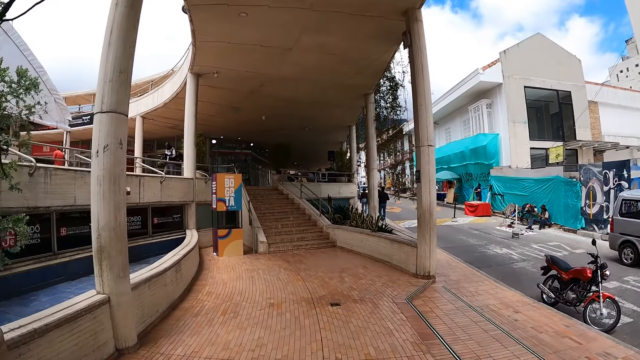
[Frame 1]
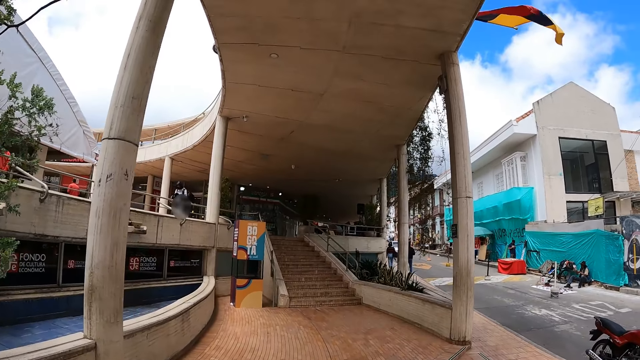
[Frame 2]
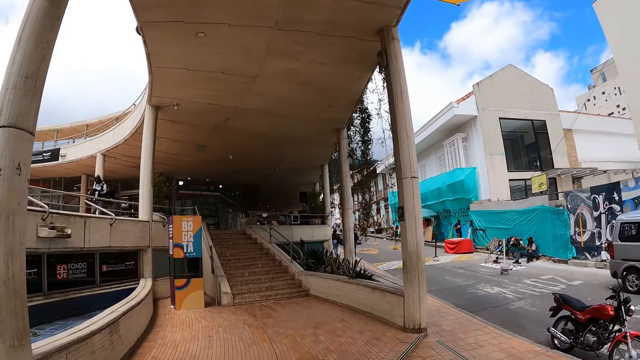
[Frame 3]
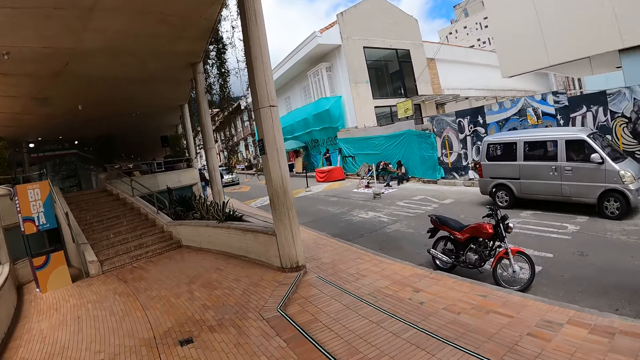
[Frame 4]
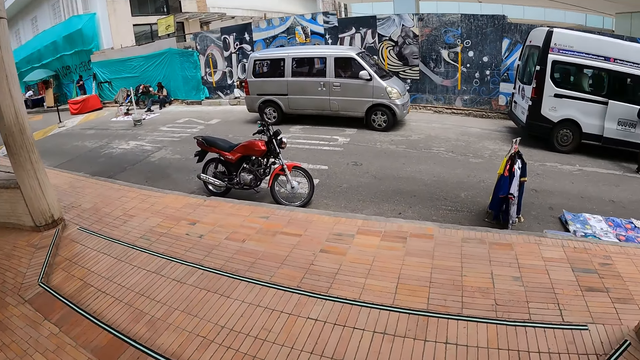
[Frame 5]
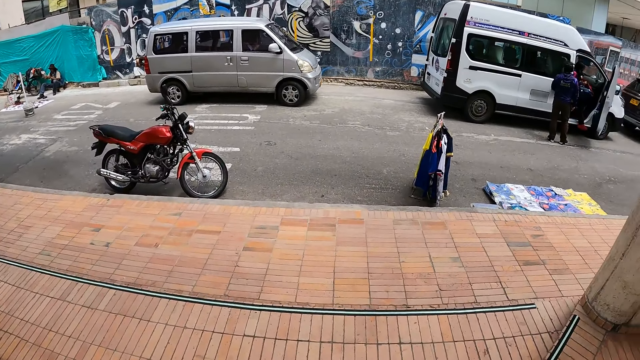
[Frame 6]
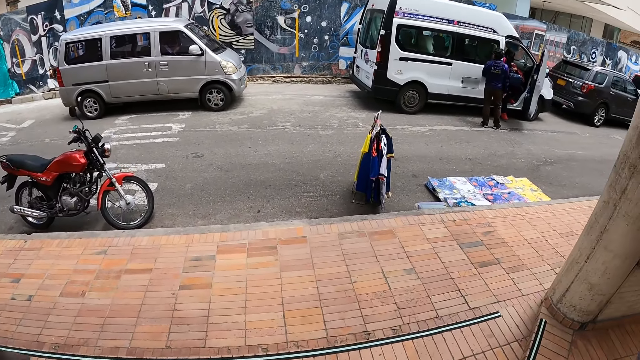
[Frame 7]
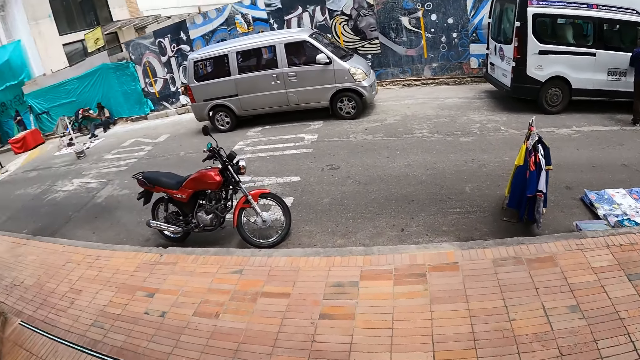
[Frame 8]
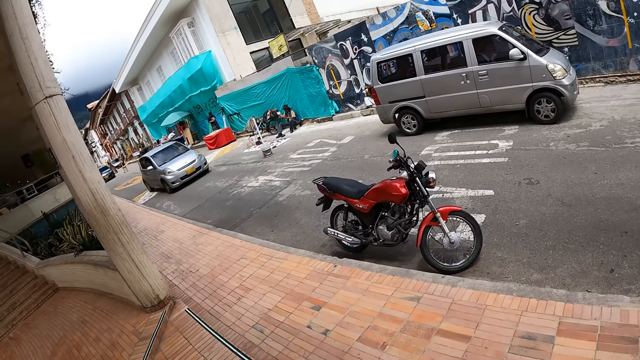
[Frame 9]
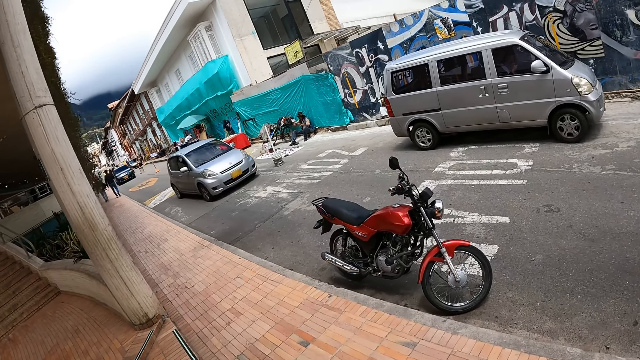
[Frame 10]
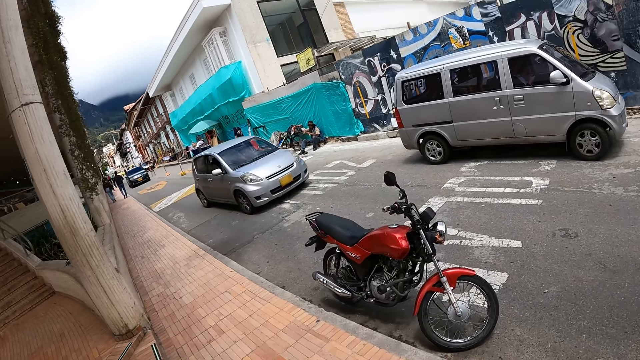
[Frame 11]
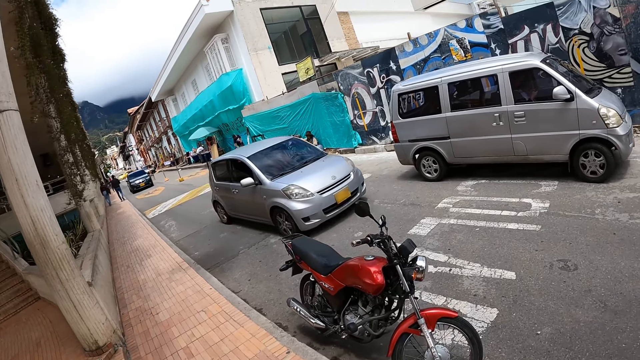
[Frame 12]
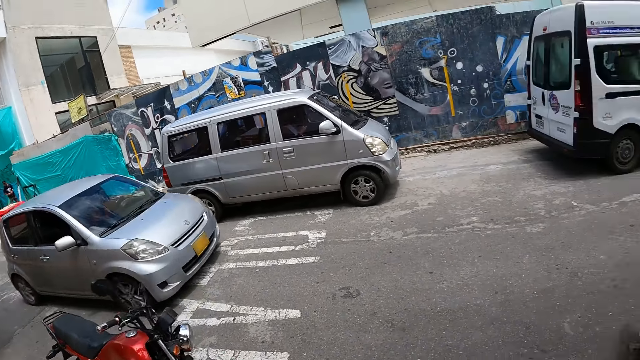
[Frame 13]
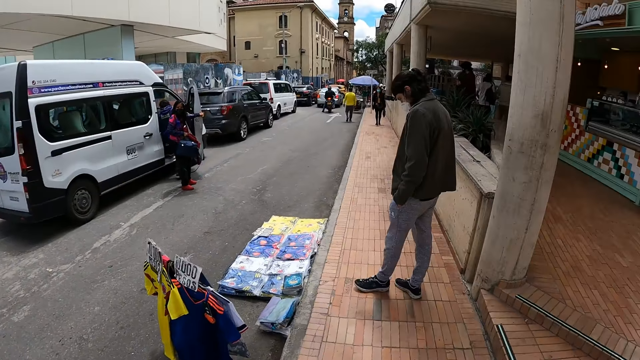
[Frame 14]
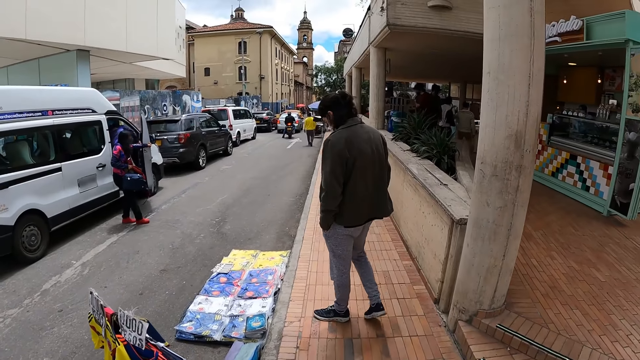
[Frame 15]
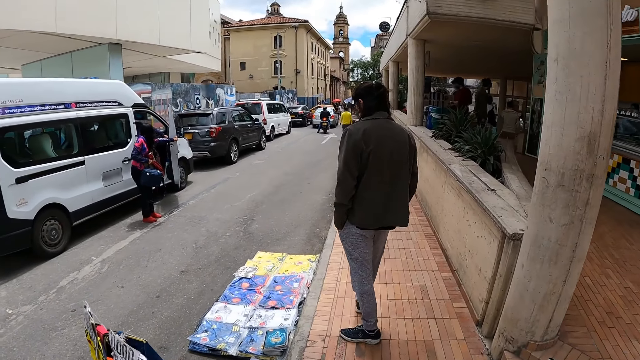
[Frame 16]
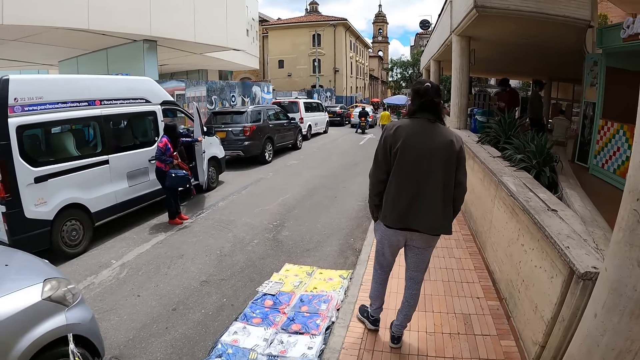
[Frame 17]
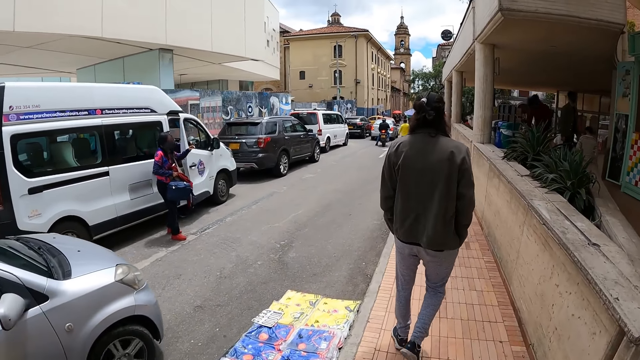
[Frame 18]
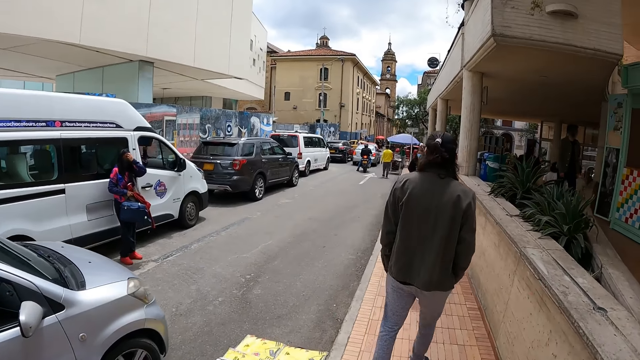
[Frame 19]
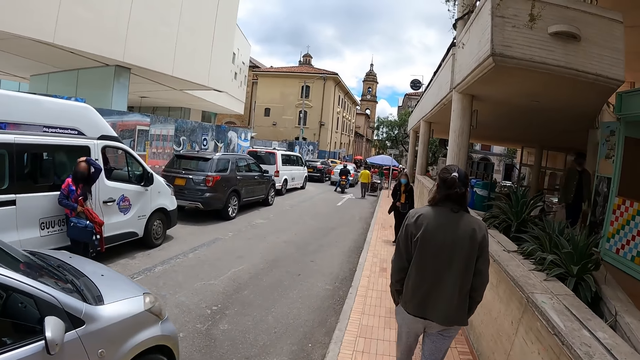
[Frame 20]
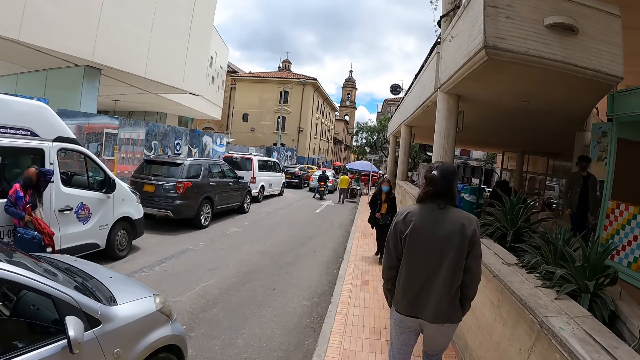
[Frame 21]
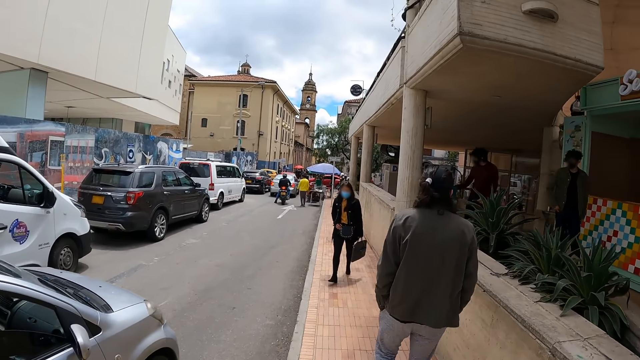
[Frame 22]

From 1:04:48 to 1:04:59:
The camera wearer walks around the pavement.

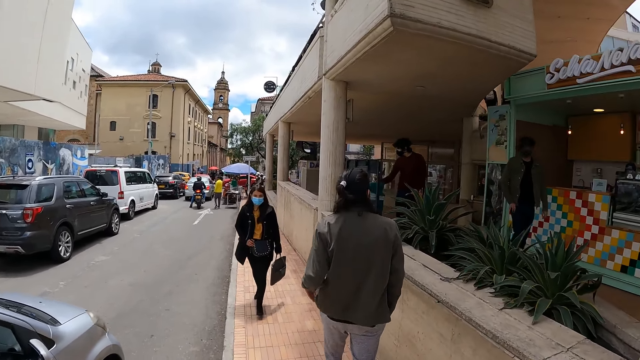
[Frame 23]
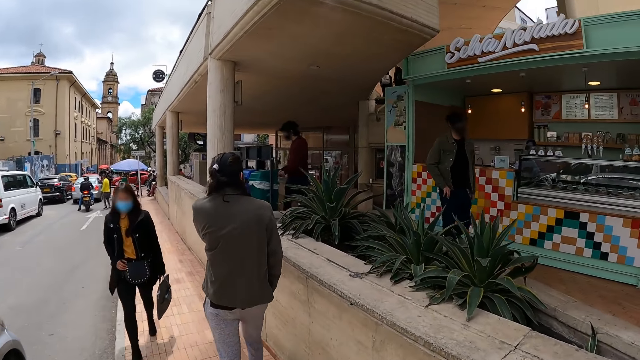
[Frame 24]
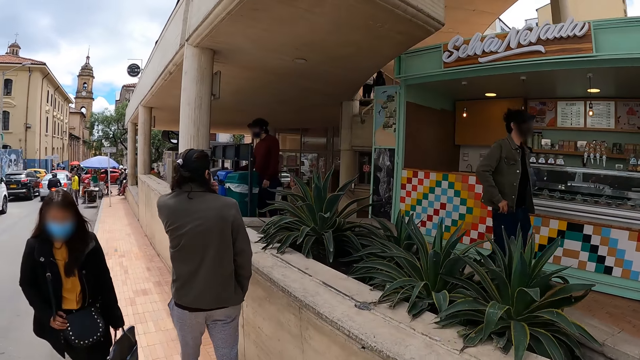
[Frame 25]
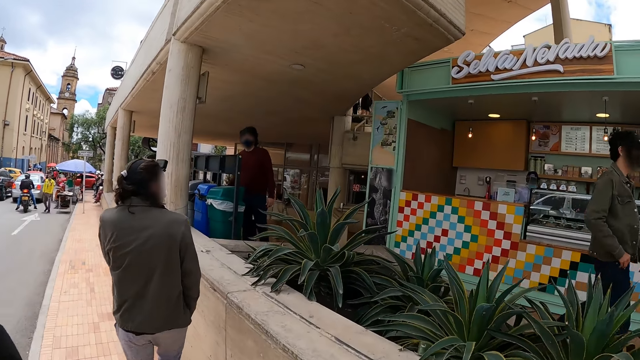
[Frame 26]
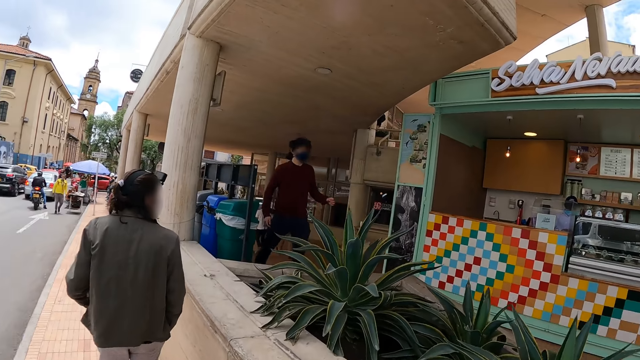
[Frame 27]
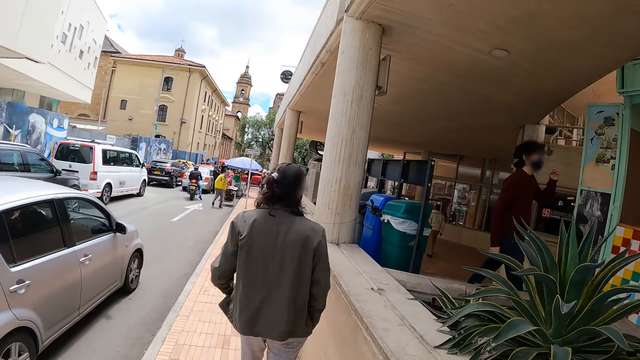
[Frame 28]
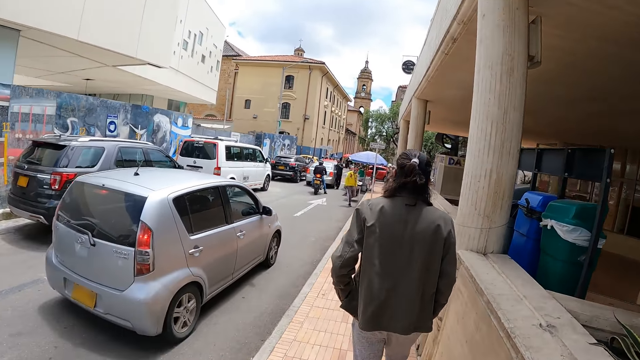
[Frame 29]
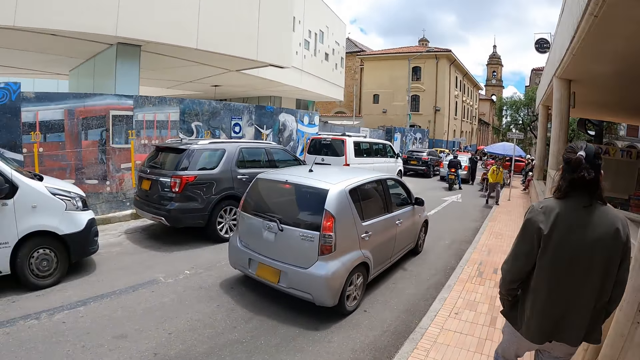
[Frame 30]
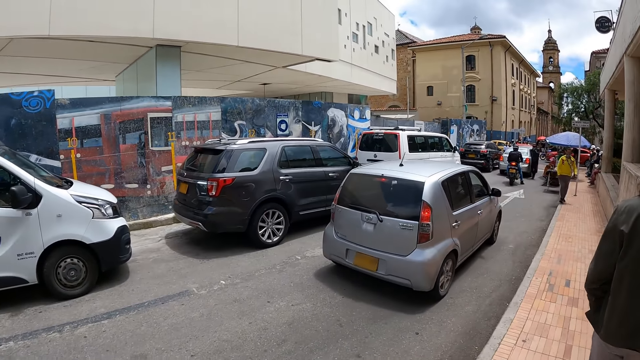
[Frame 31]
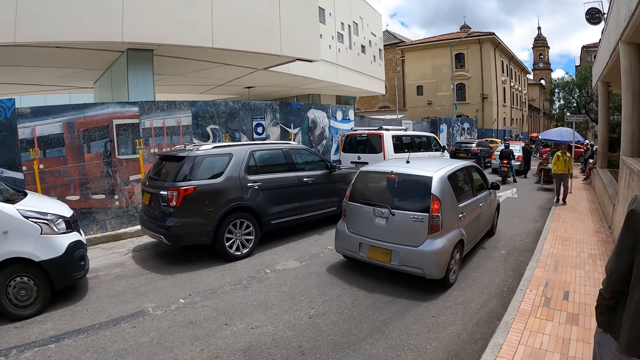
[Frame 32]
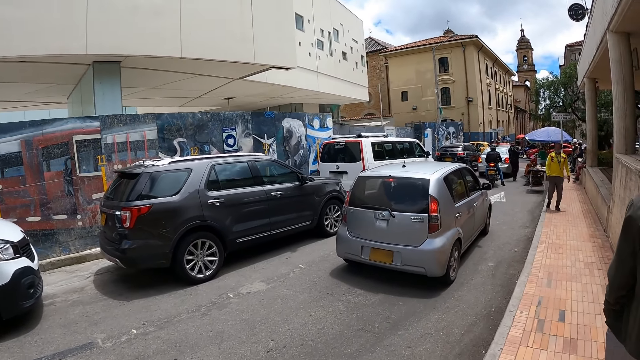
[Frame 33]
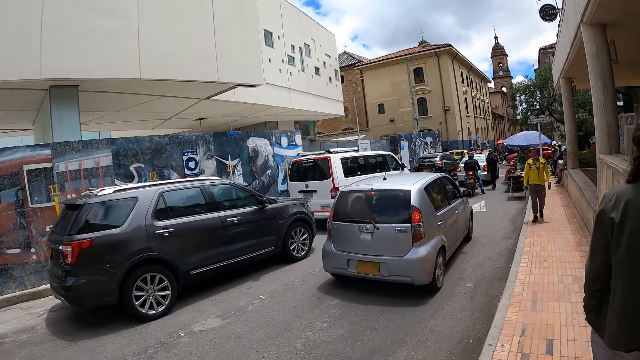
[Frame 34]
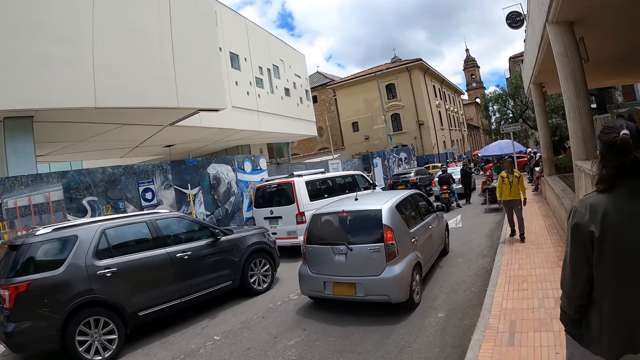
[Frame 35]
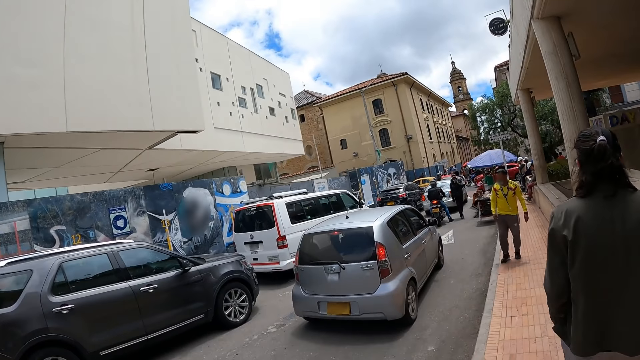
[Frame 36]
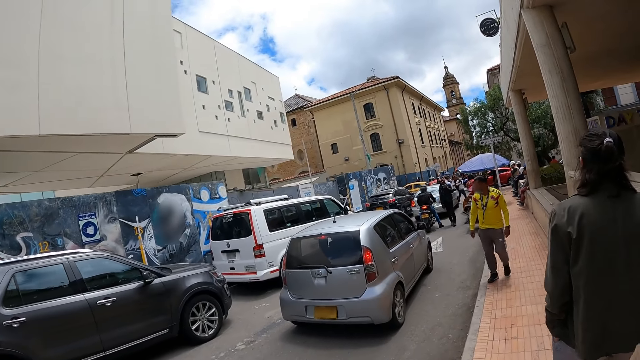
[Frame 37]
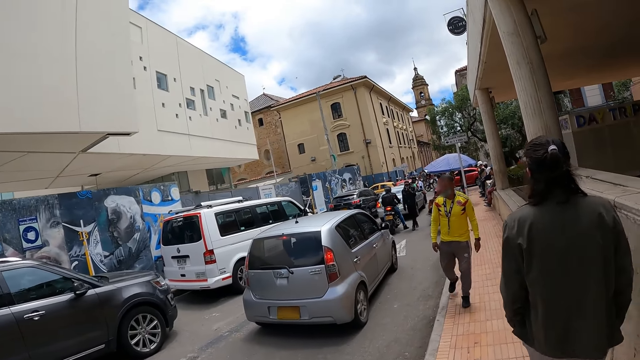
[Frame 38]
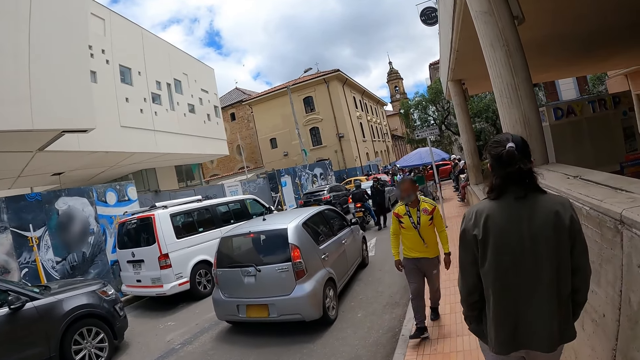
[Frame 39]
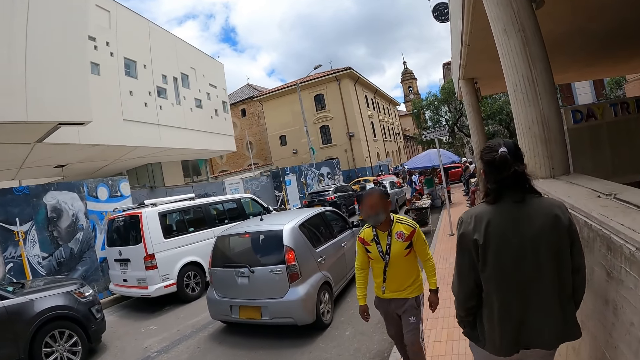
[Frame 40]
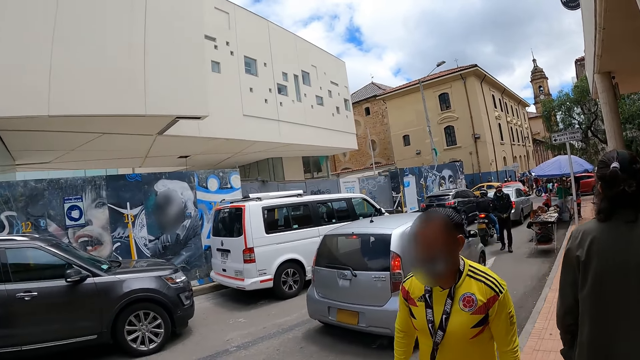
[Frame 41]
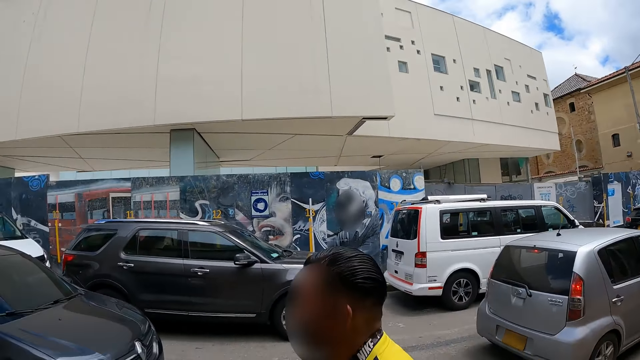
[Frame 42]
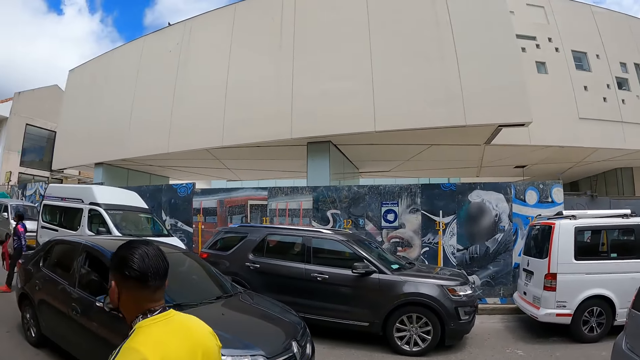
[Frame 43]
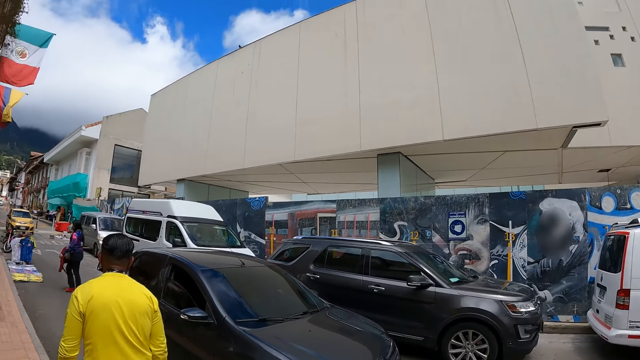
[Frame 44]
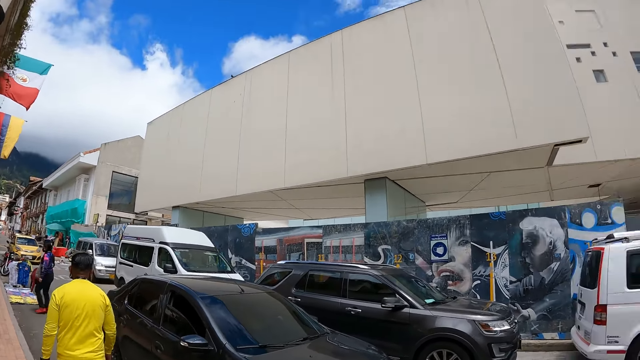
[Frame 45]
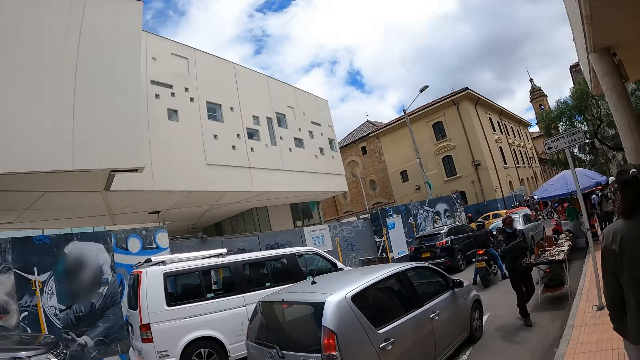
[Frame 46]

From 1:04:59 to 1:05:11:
The camera wearer looks around. They look around.
